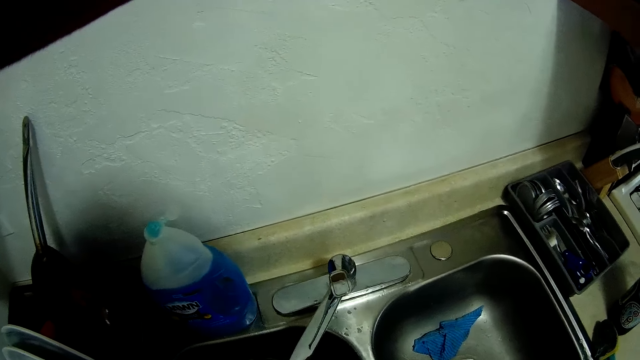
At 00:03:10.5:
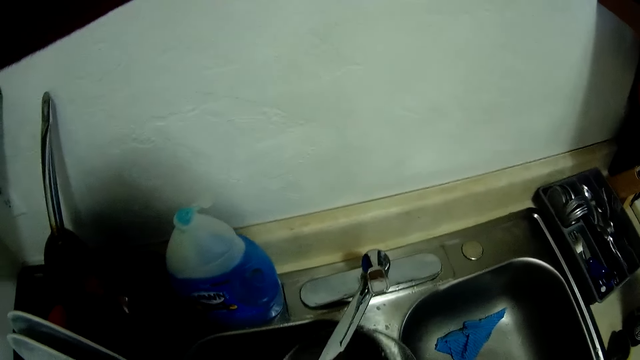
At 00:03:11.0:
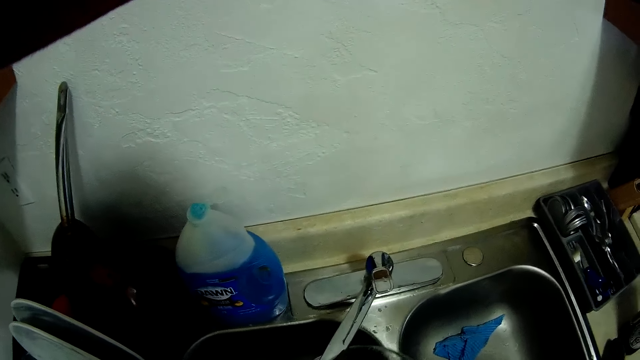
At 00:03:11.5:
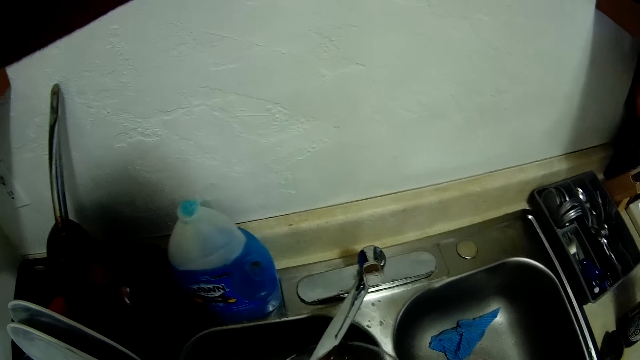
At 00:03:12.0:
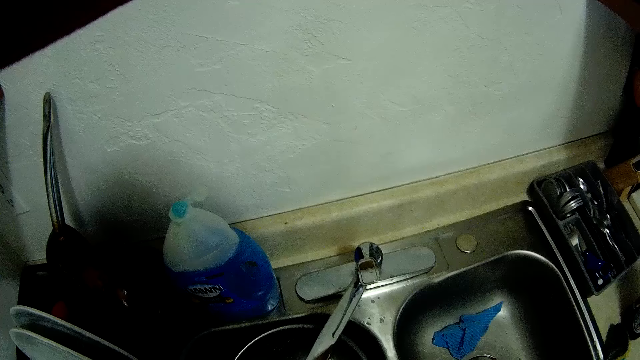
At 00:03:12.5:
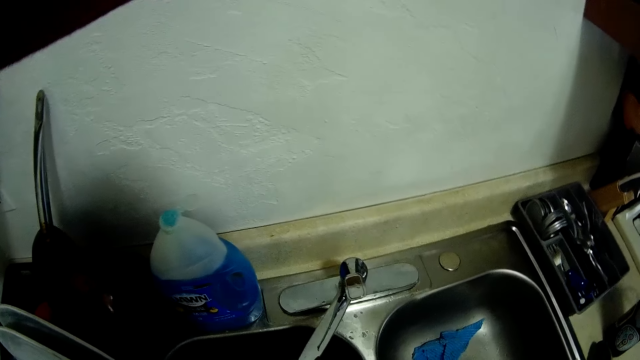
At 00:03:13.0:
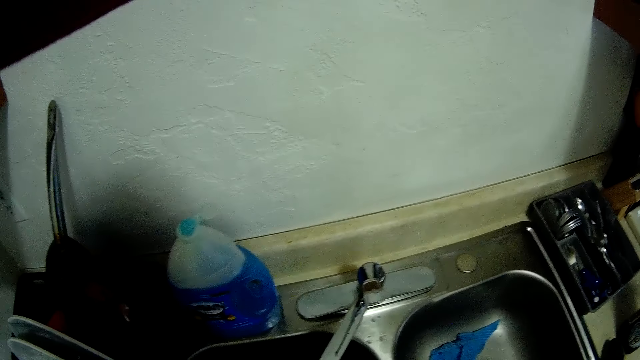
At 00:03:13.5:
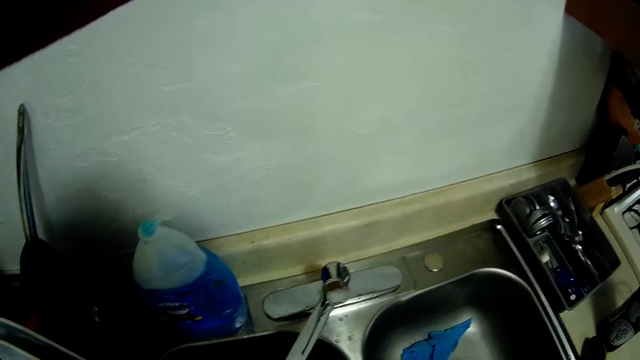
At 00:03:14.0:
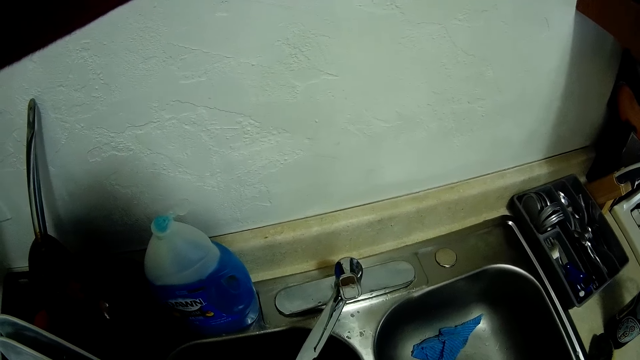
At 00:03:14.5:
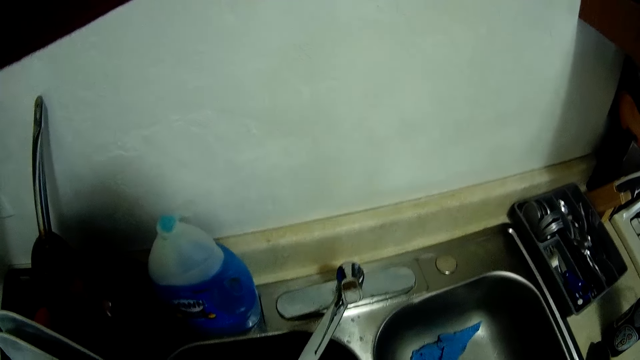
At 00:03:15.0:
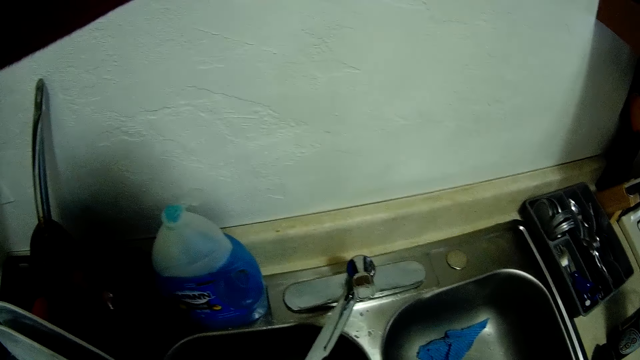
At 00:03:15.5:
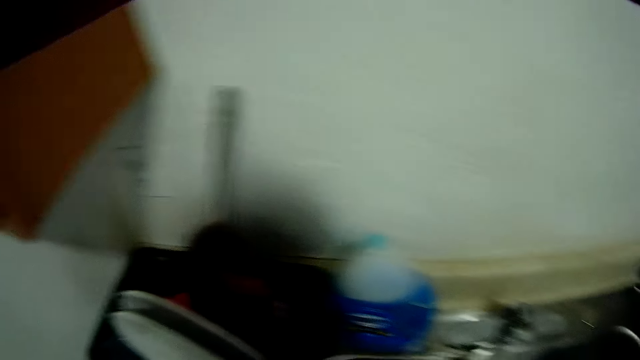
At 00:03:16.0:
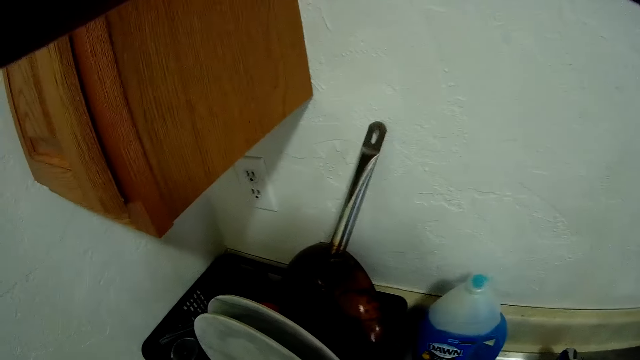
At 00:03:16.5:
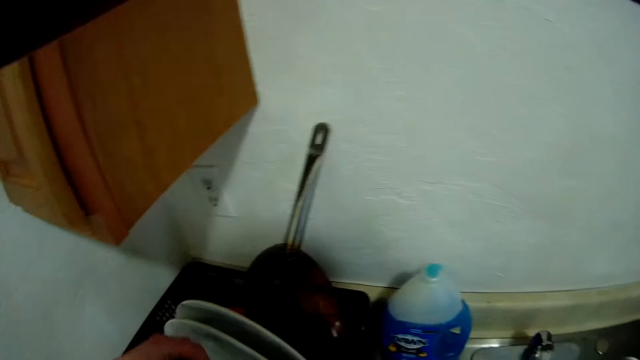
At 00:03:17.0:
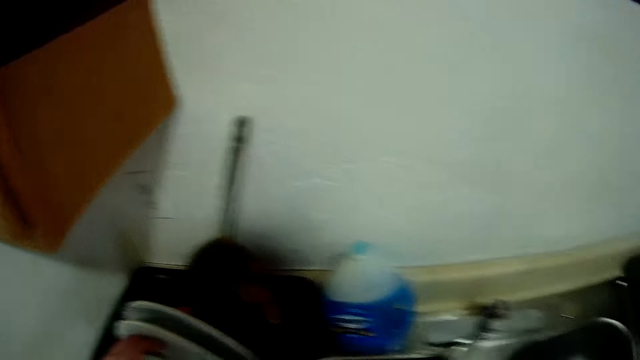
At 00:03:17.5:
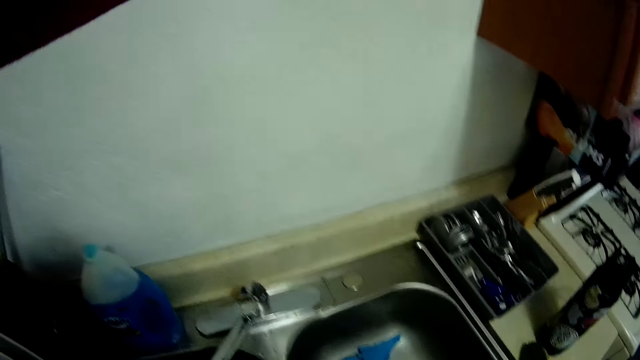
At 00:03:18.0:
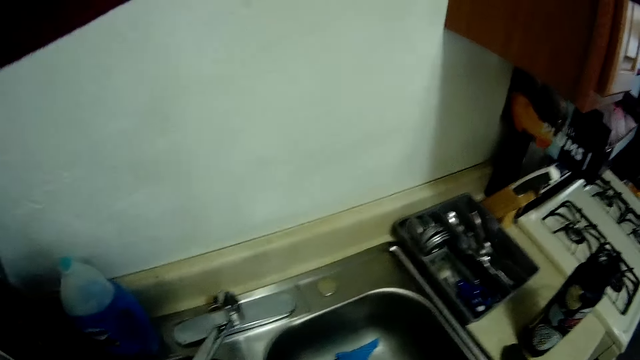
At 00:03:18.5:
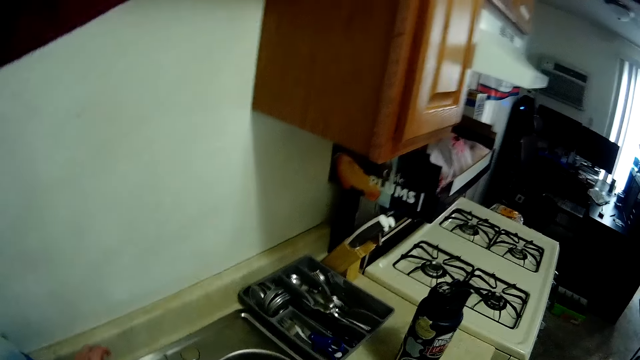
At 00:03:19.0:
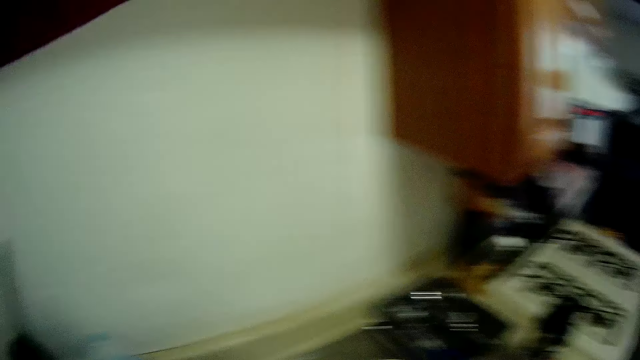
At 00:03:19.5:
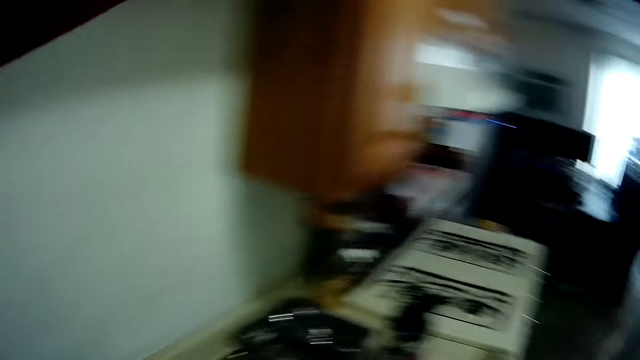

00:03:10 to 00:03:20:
The camera wearer drops the pot cover into the basket with his left hand.

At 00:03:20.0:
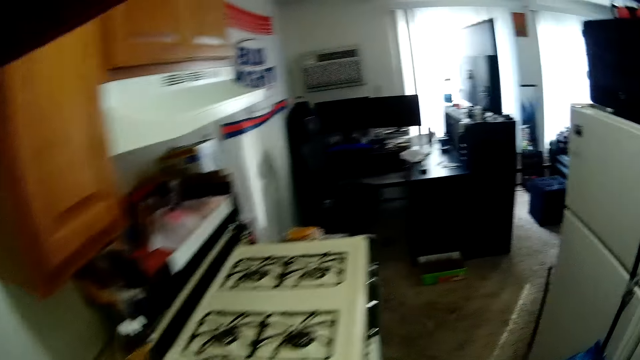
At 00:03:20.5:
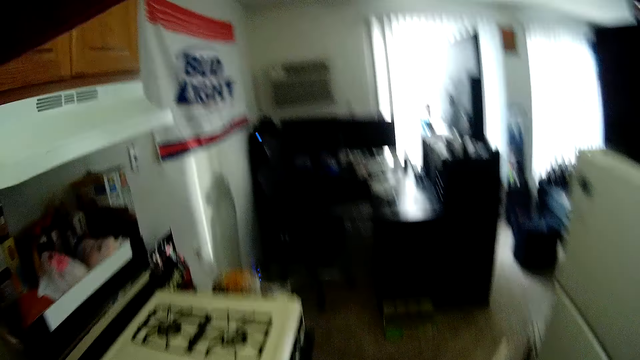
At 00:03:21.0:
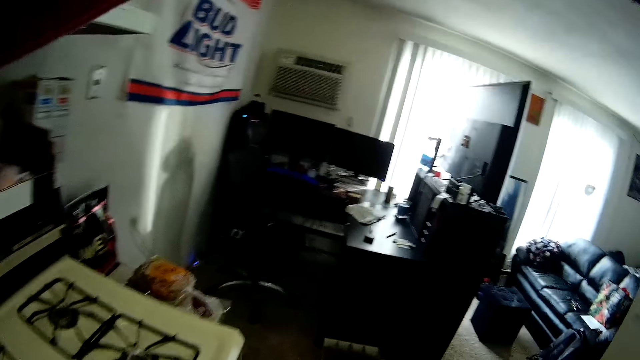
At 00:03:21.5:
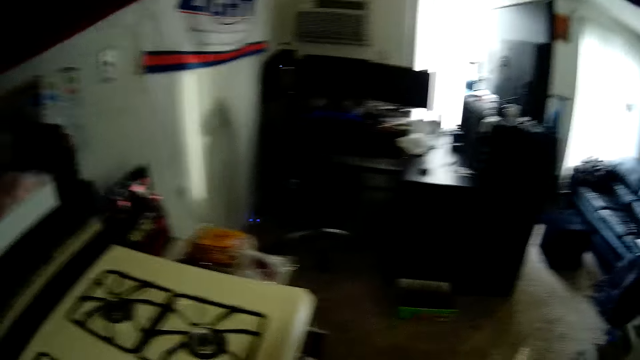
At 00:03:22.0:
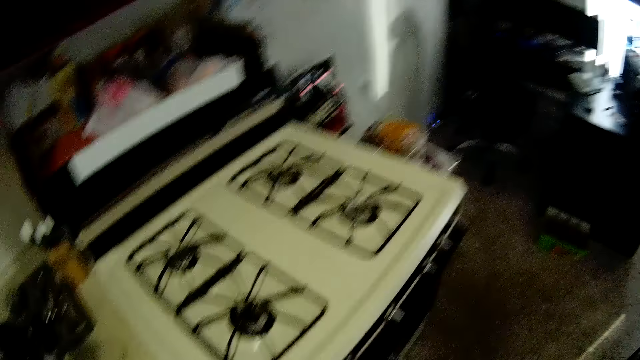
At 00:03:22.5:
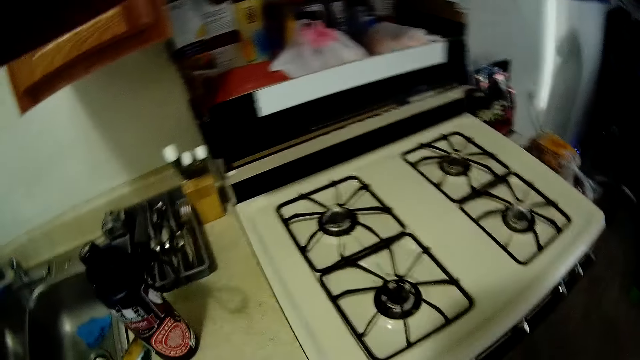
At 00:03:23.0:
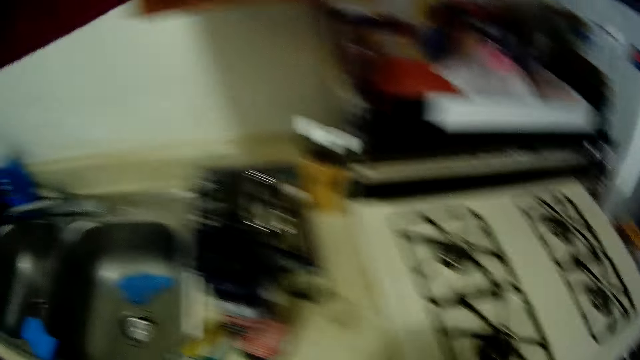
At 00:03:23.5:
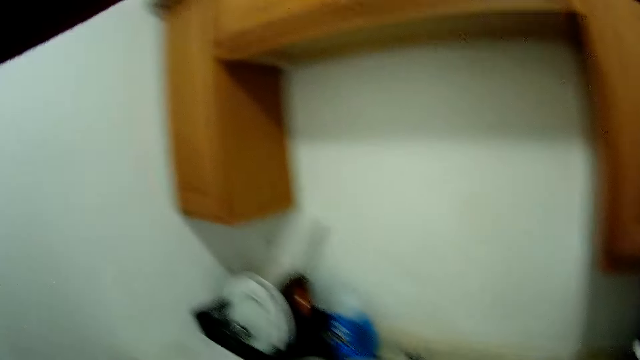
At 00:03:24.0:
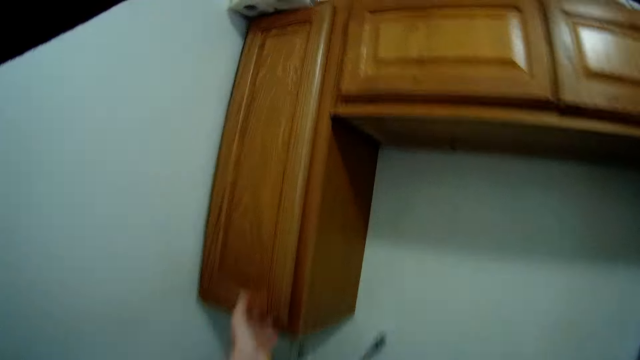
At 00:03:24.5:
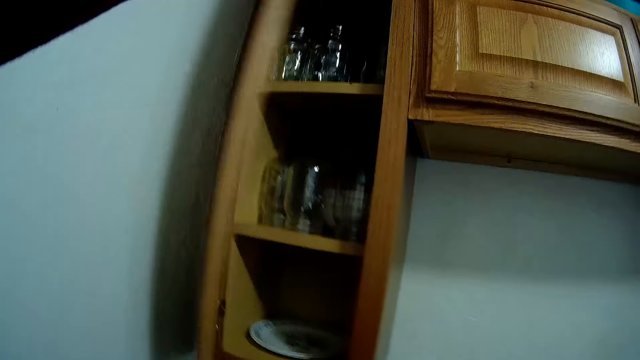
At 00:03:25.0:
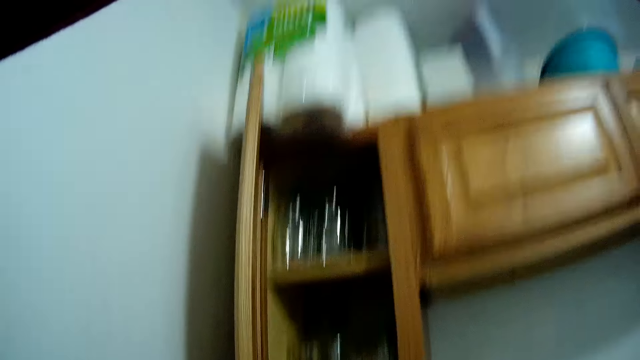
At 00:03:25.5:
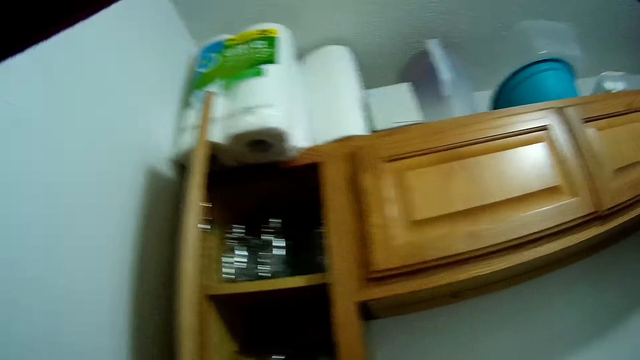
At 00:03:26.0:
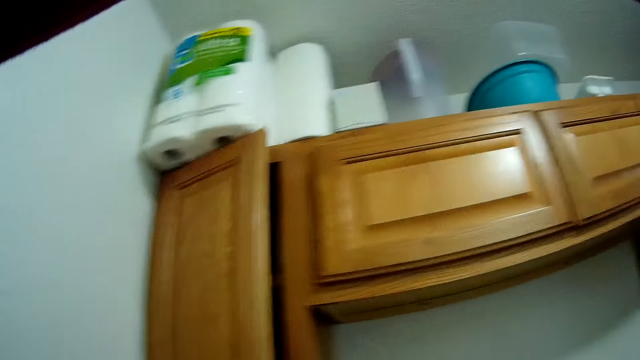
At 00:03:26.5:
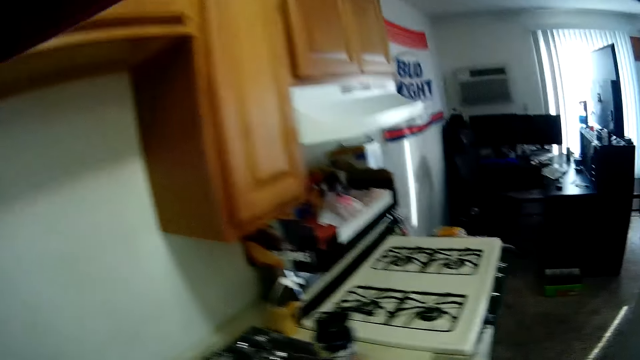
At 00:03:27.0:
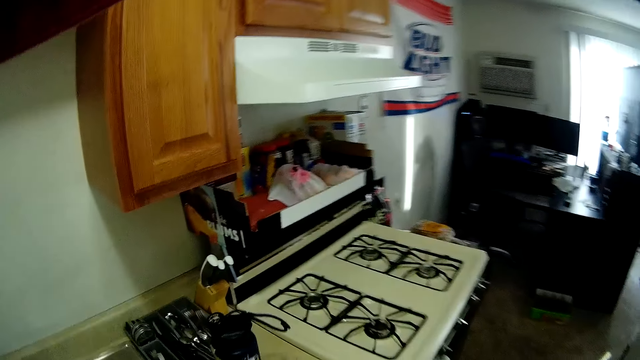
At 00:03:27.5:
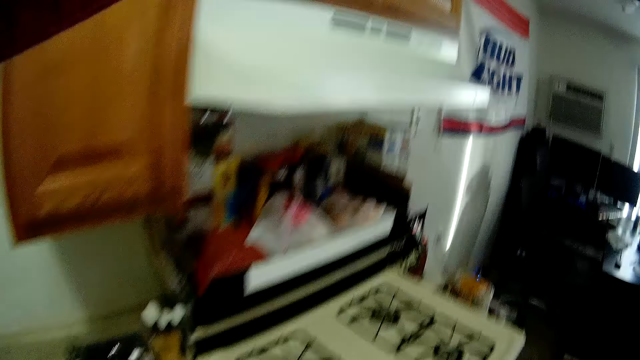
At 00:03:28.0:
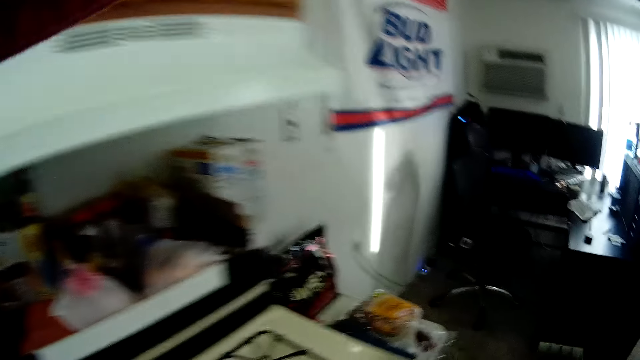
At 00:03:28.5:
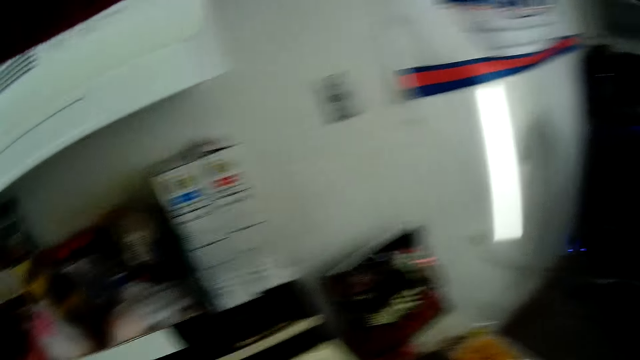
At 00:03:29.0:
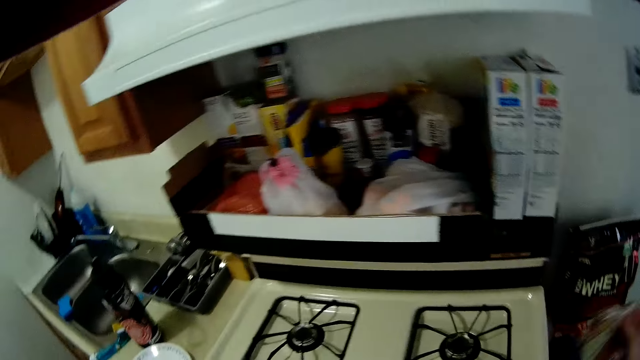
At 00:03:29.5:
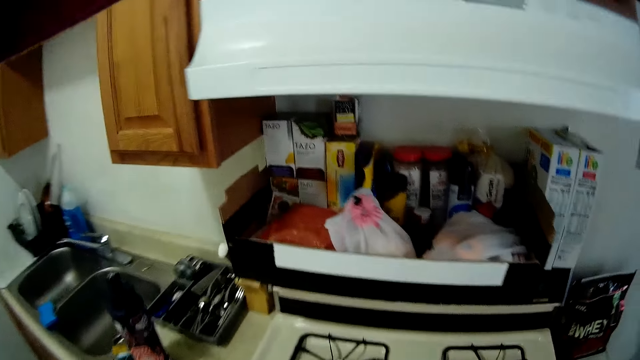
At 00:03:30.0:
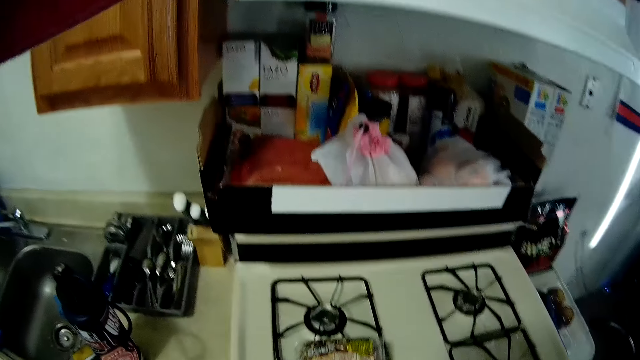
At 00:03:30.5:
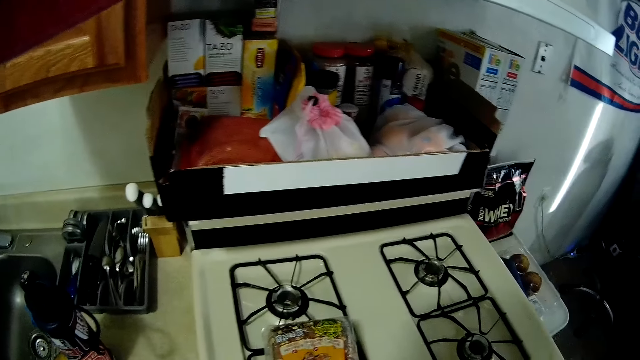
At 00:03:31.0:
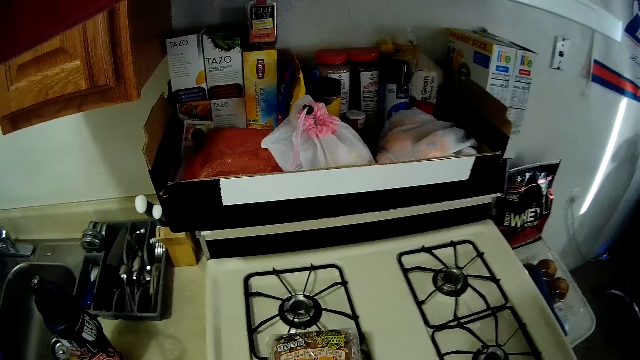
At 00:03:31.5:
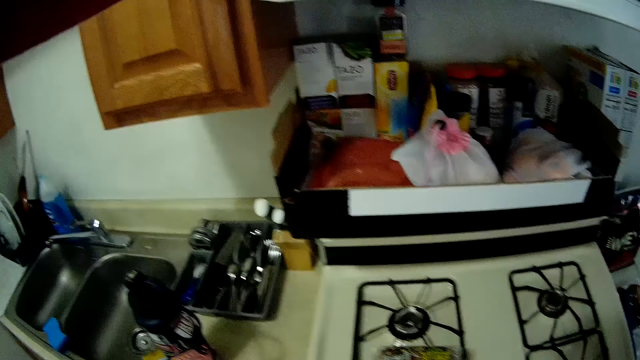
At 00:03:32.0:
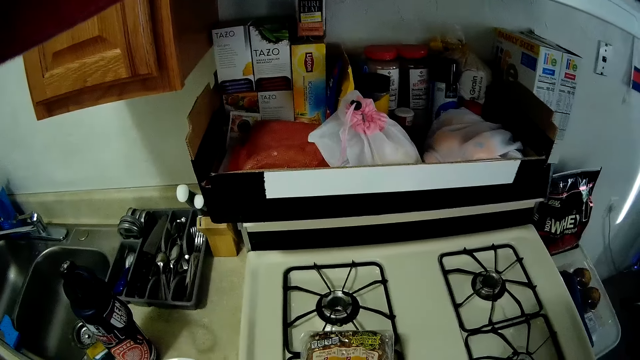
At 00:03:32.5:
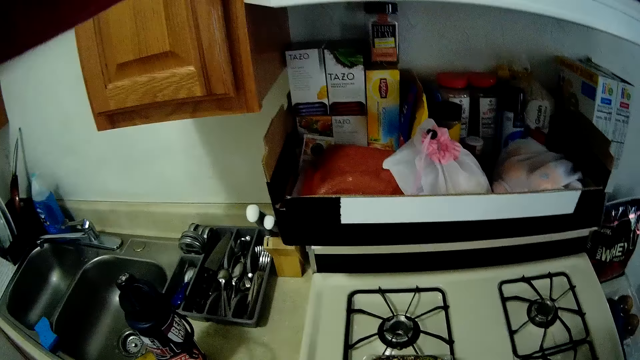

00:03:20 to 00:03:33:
The camera wearer walks in the house. He opens a cupboard with his left hand. He closes the cupboard with his left hand. He walks in the kitchen. He carries a nylon package from the top of a bench with his right hand. He drops the nylon package on a cooker with his right hand.
